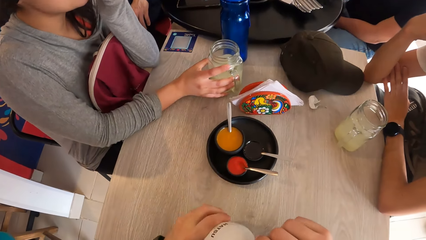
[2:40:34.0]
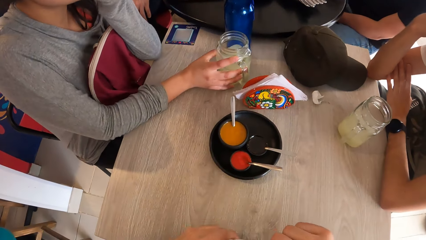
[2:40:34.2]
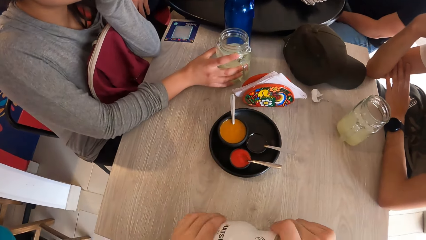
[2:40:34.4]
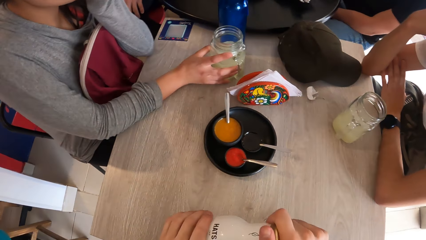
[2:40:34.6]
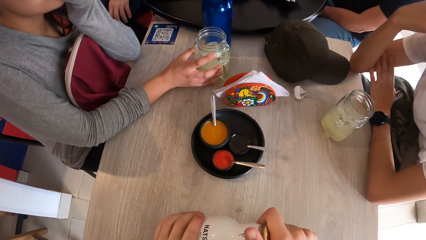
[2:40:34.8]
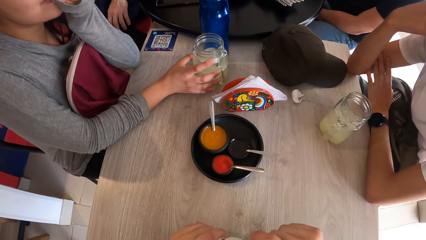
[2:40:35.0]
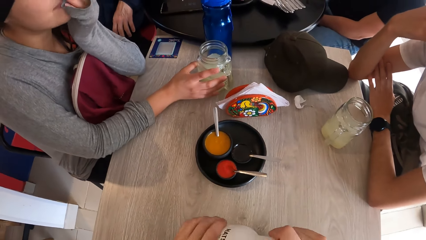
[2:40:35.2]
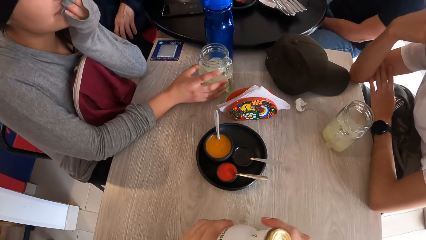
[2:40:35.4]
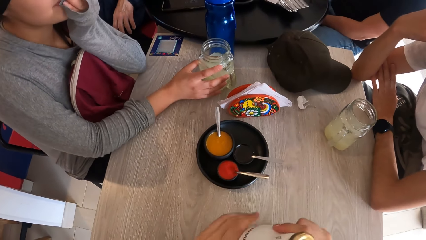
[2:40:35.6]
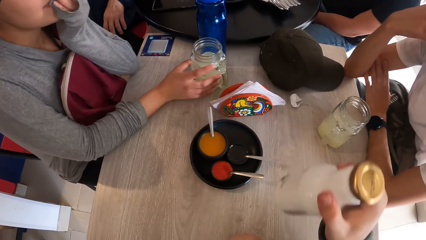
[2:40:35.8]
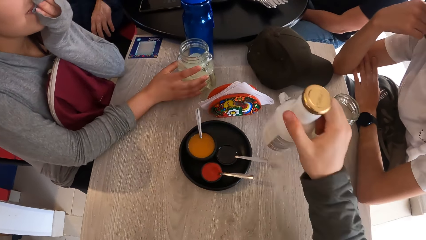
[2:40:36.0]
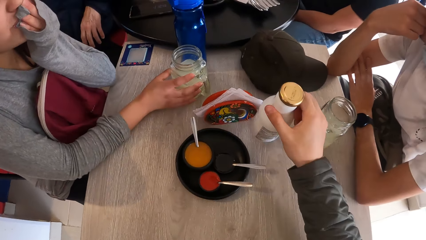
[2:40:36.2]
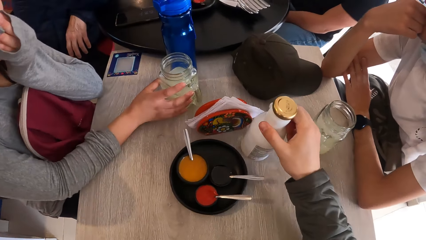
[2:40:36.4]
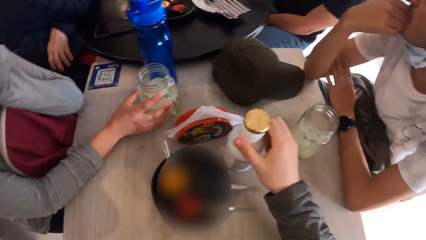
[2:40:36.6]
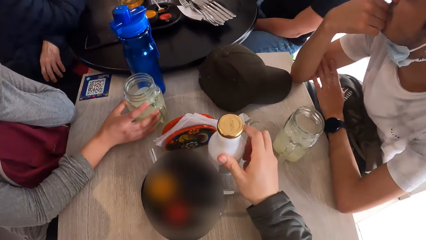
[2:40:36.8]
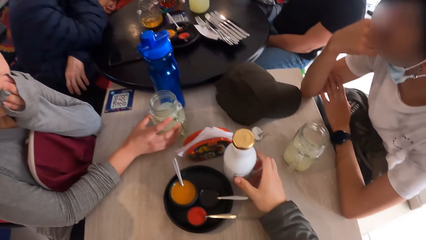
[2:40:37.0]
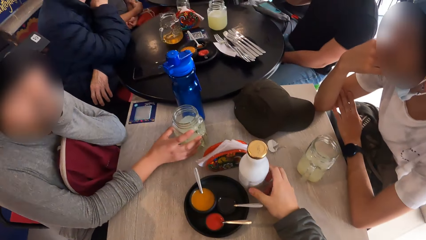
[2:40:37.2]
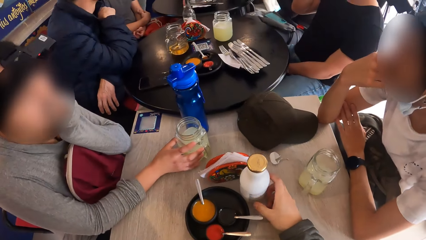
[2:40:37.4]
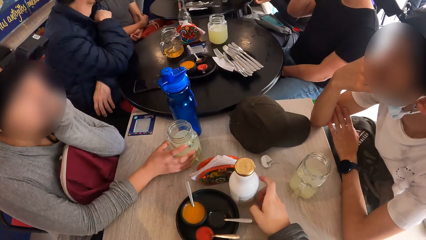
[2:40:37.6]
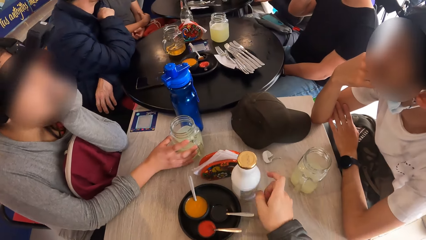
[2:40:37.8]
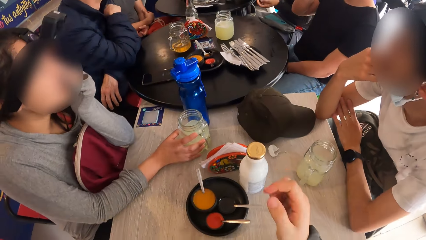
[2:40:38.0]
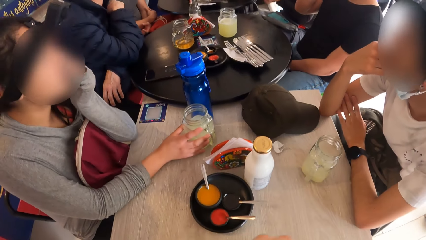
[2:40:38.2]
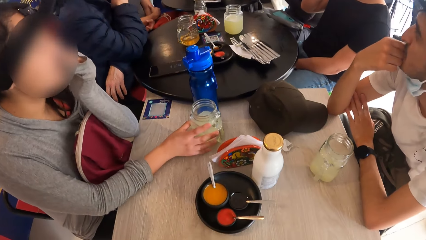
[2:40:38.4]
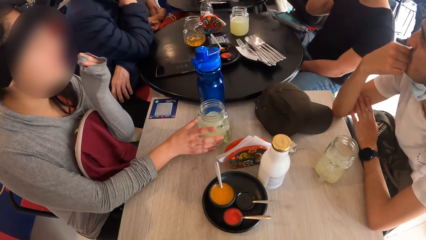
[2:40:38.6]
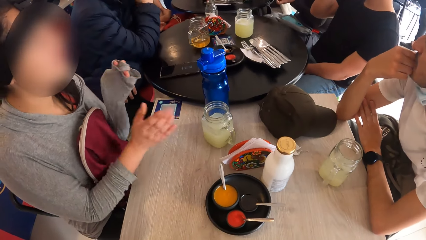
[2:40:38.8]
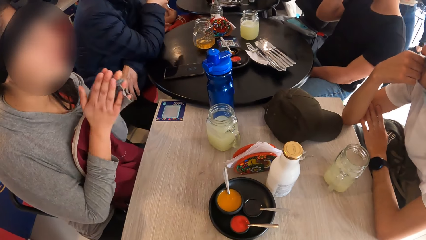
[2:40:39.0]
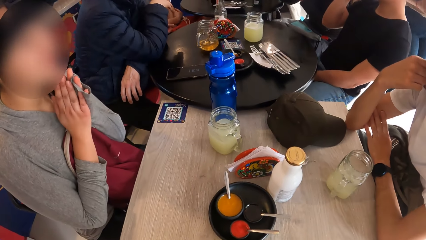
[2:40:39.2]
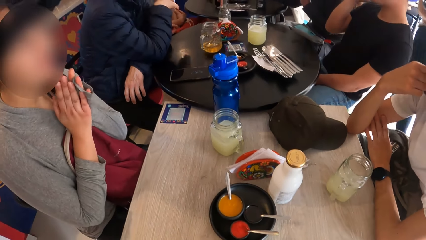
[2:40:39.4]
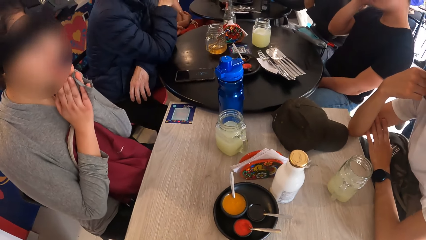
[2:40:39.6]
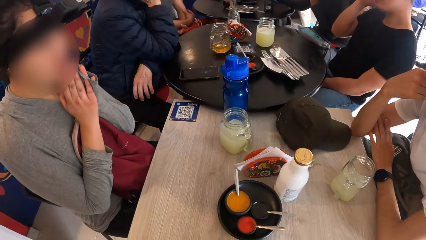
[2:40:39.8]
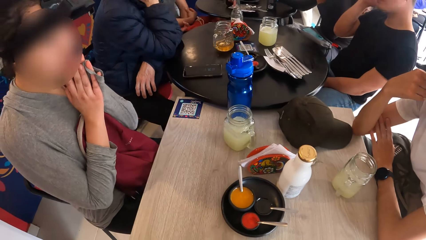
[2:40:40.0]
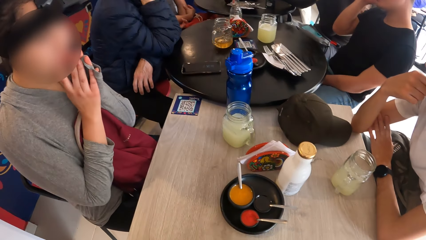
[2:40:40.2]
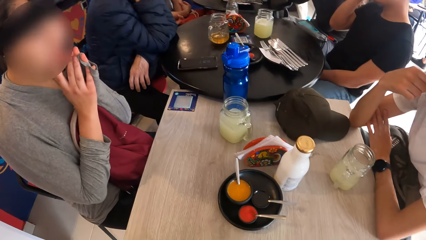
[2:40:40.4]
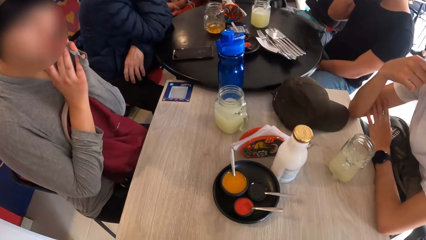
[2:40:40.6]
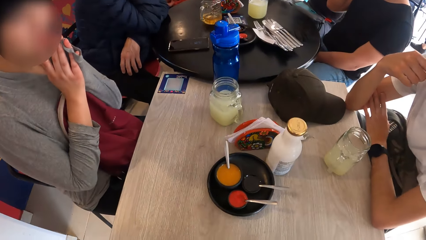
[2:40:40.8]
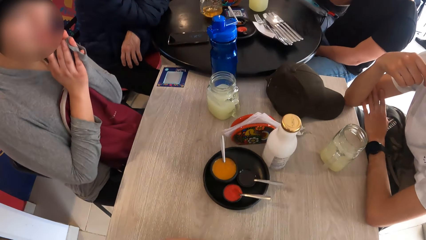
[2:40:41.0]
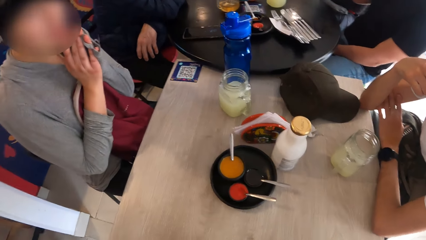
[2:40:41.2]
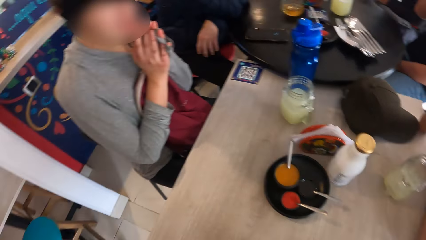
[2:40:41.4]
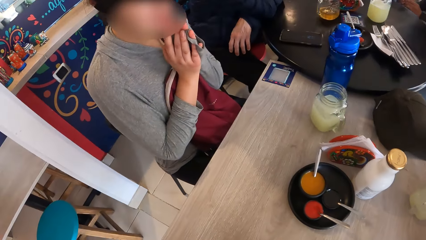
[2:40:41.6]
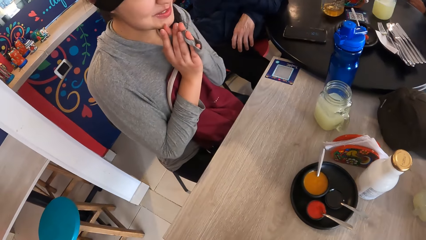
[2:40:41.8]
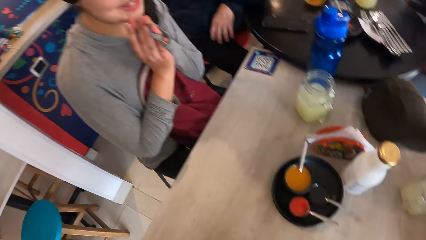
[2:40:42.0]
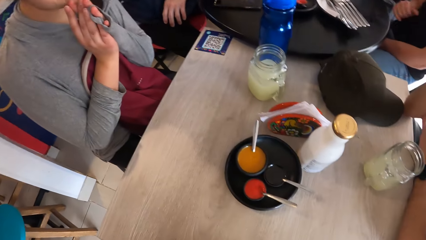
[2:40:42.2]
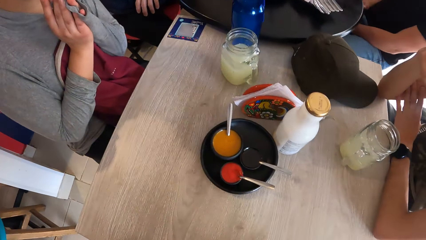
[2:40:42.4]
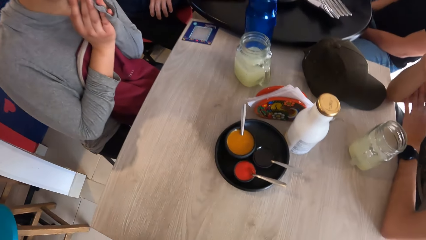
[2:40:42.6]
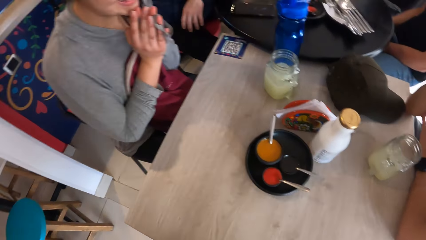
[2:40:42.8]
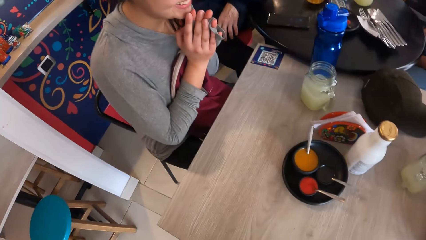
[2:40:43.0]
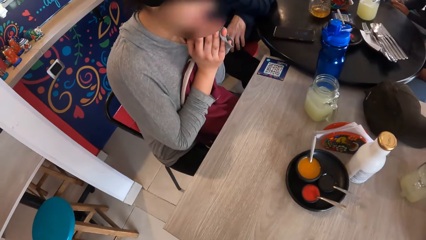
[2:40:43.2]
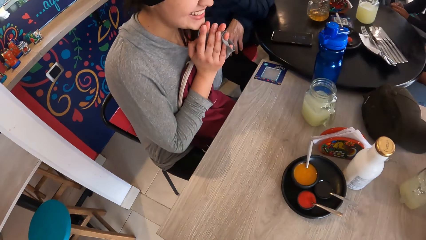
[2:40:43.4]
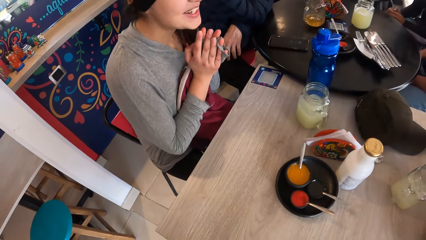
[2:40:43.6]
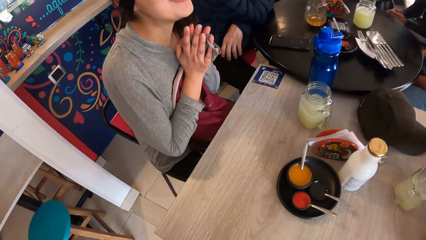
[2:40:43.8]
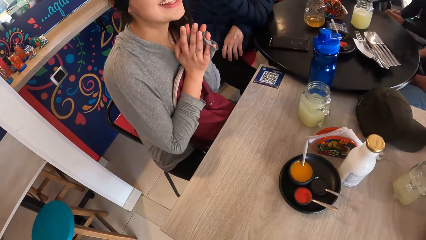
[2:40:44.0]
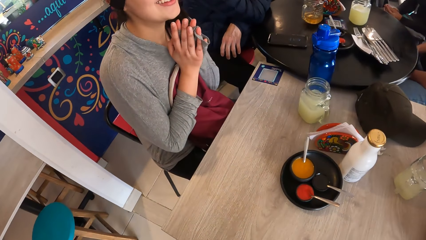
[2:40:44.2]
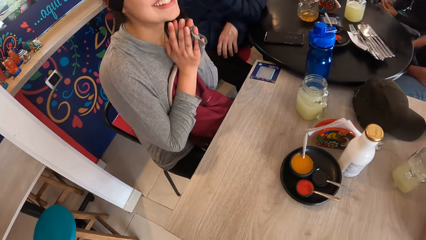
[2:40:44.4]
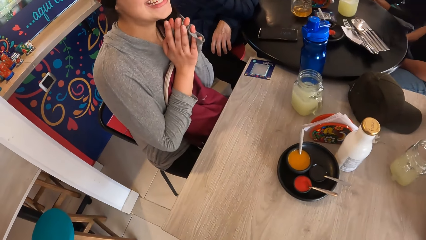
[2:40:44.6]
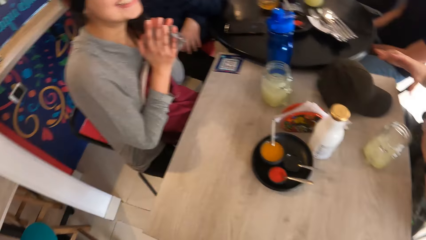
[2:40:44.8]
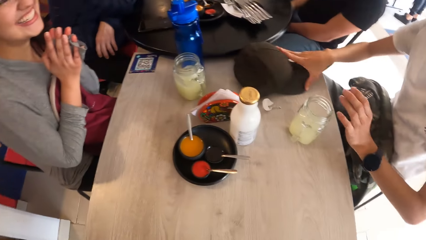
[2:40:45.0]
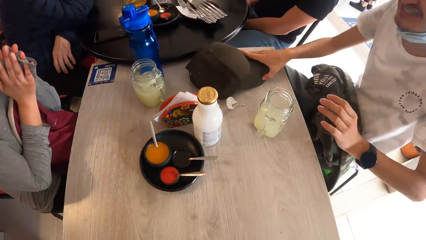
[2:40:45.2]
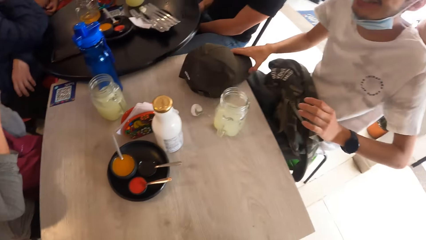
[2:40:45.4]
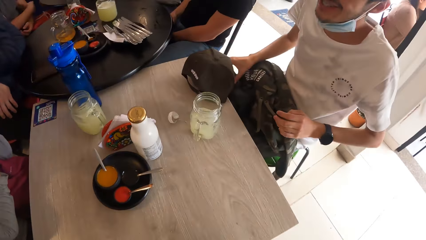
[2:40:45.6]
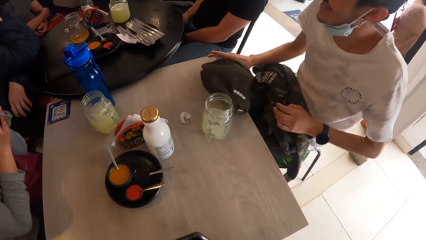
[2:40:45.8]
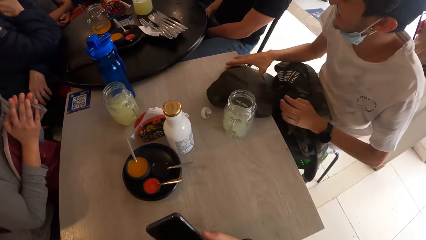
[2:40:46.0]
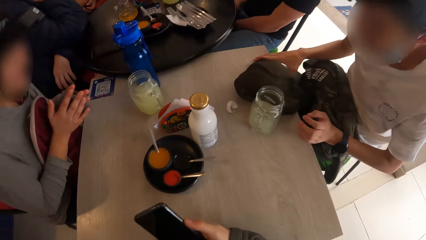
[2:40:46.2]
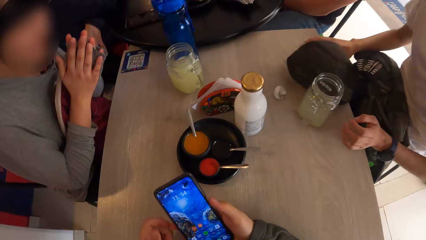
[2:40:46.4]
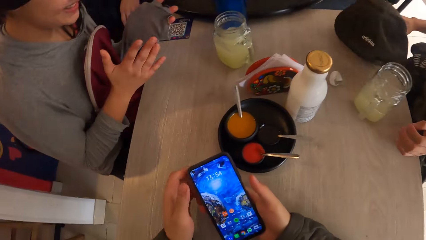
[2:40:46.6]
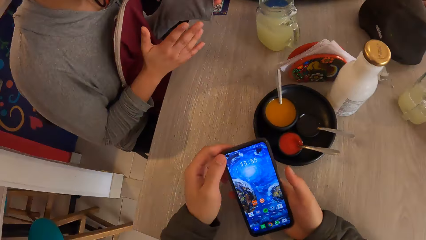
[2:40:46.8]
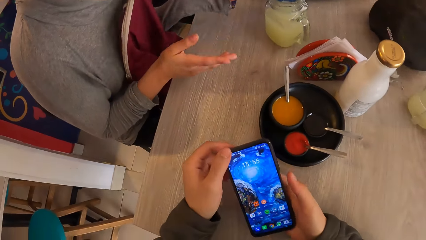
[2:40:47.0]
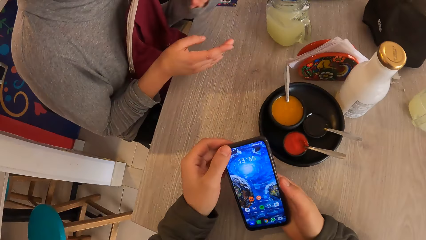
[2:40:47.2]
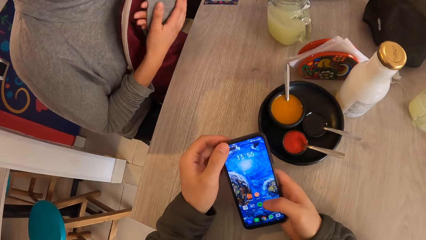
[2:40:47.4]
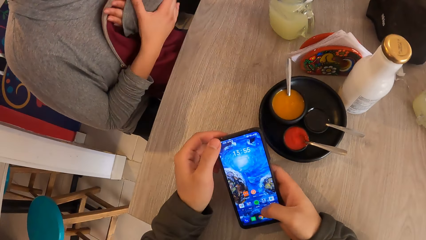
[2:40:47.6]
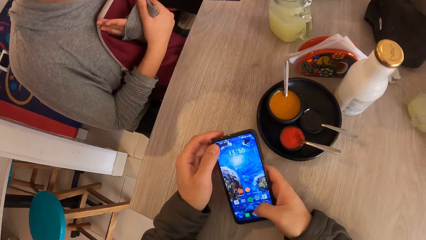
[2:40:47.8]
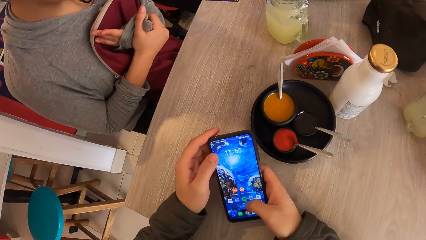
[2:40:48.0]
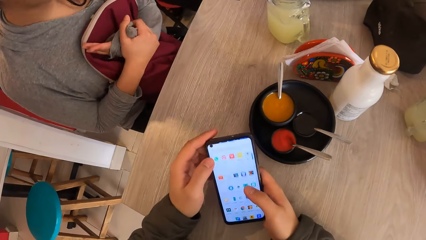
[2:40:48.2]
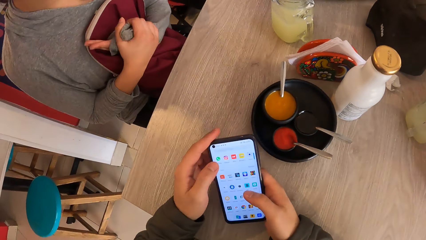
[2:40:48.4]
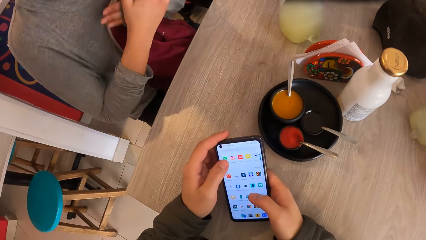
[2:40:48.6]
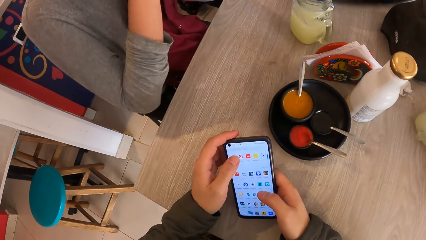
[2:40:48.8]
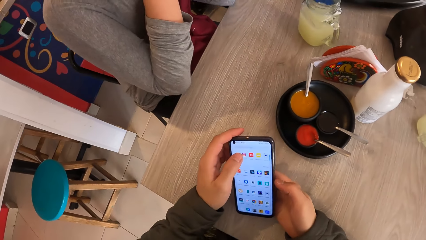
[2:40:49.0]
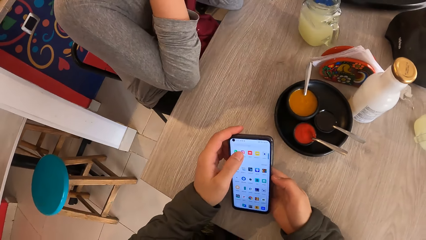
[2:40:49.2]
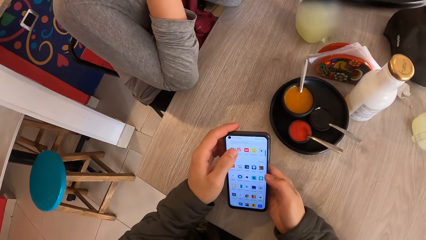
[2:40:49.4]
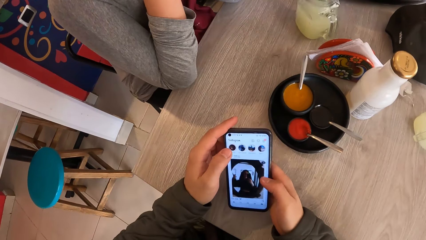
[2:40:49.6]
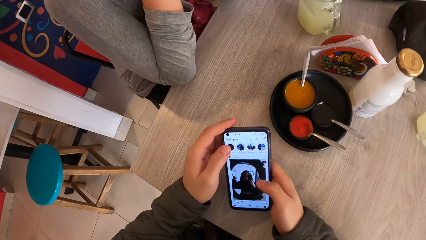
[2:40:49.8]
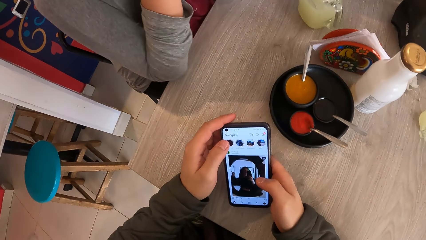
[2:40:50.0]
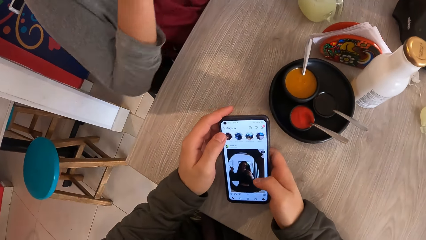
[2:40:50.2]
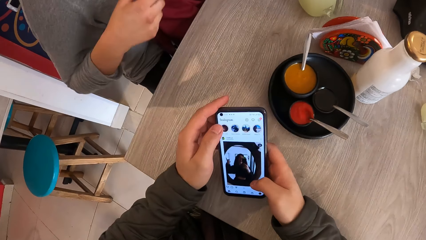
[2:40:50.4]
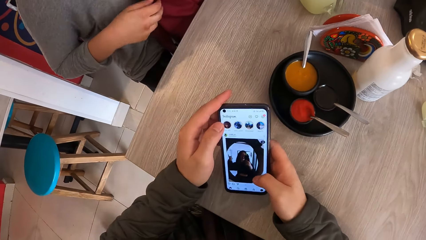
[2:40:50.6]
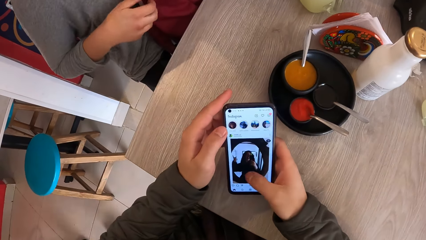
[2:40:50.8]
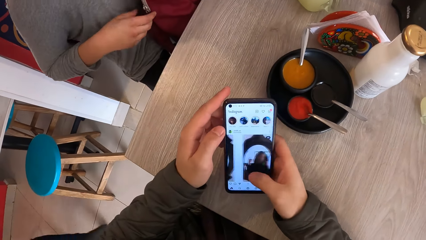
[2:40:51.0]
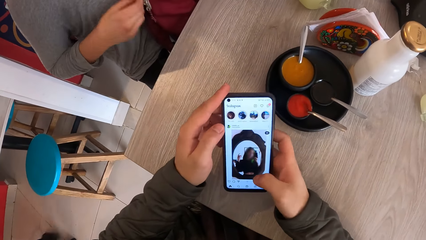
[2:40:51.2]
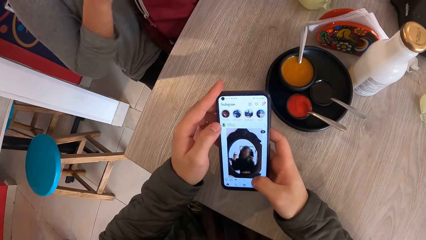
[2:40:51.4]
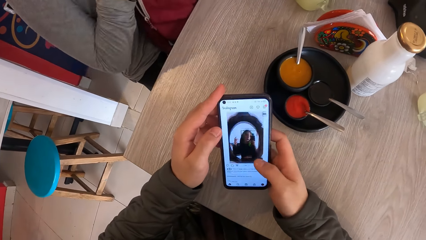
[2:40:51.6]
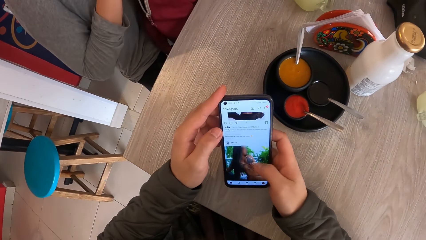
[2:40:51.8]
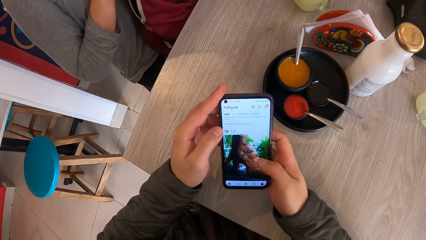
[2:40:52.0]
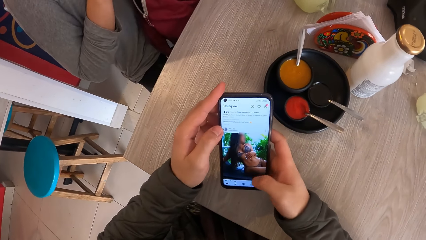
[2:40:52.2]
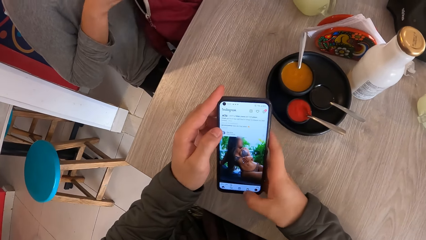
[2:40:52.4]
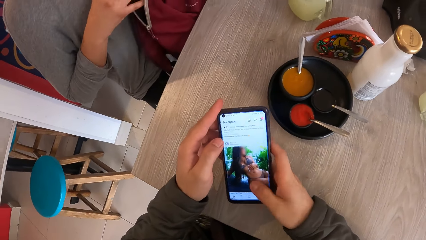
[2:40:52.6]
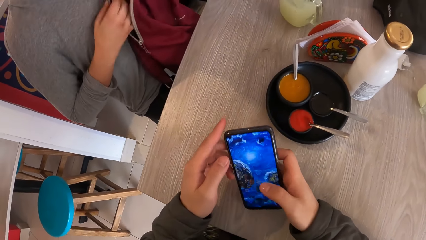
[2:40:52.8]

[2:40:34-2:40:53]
The woman holds a glass on the table. The camera wearer closes the bottle with his hands. The woman places the jar on the table with her right hand. The camera wearer places the bottle on the table with his right hand. The woman lifts a hand from the glass. The woman places her hands together. The camera wearer stares around. The woman converses with a man. The man picks the cap from the table with his right hand. The man moves the cap on the table. The camera wearer operates the phone in his hands. The woman holds her hands. The woman unzips the bag on her laps with her right hand.
